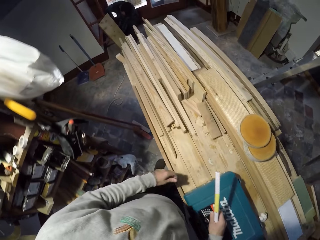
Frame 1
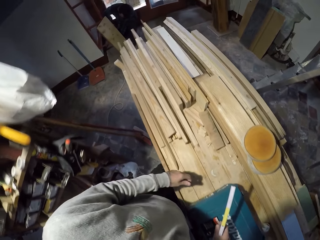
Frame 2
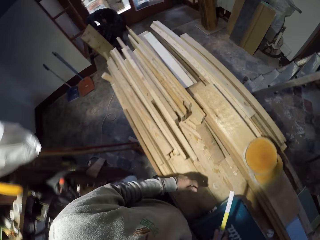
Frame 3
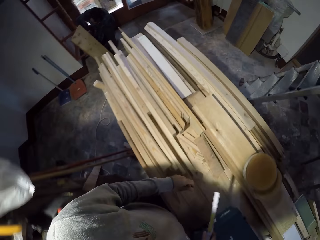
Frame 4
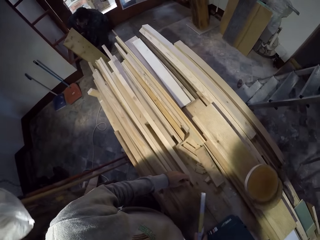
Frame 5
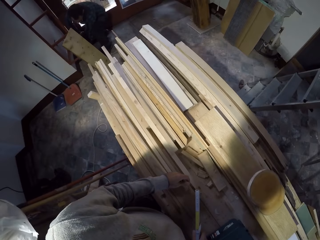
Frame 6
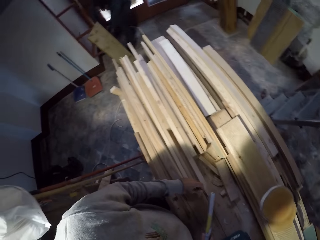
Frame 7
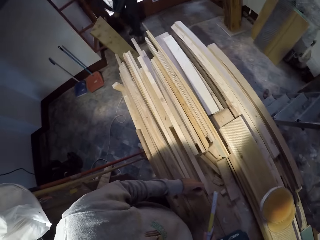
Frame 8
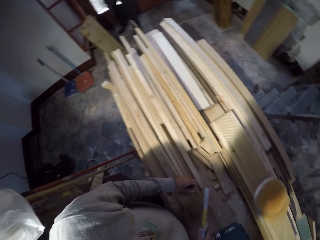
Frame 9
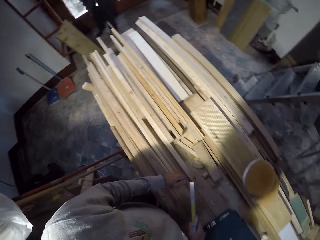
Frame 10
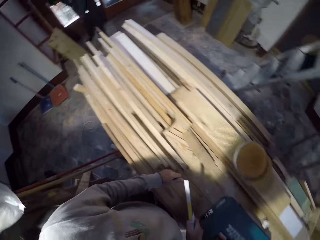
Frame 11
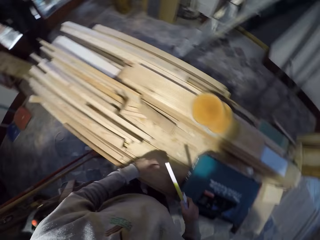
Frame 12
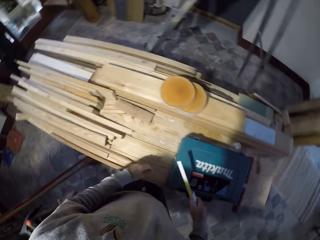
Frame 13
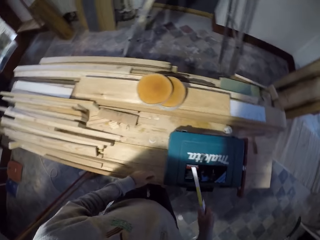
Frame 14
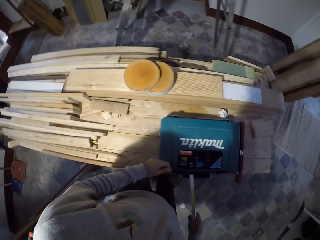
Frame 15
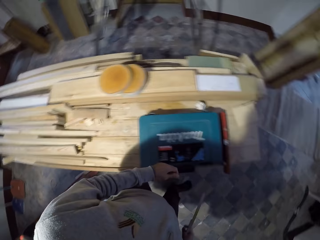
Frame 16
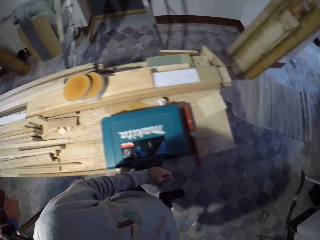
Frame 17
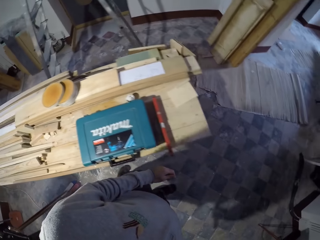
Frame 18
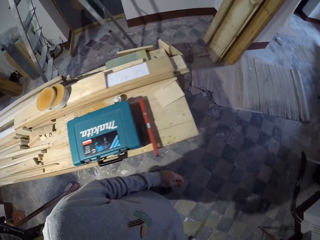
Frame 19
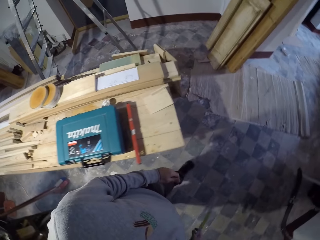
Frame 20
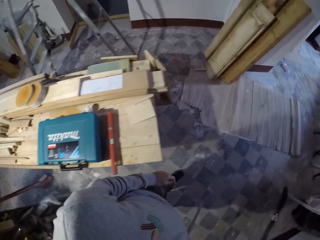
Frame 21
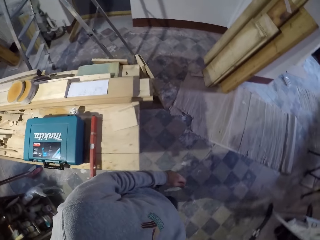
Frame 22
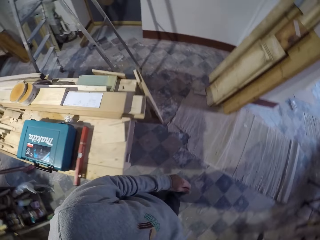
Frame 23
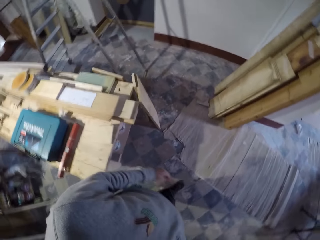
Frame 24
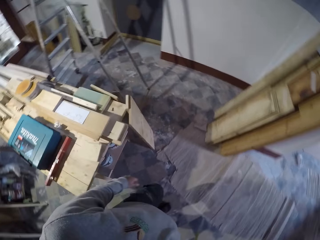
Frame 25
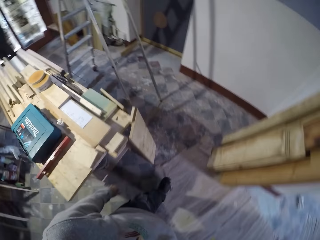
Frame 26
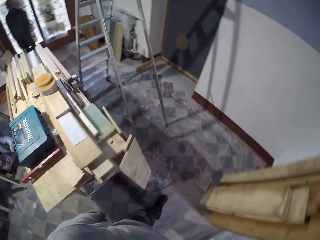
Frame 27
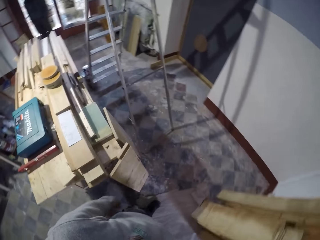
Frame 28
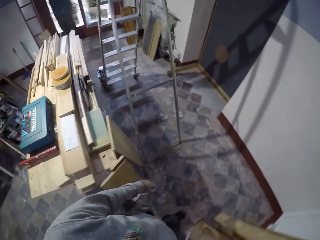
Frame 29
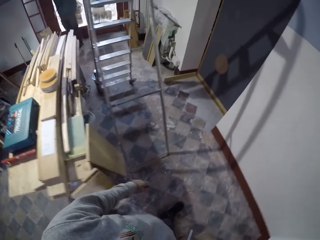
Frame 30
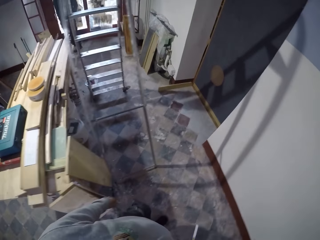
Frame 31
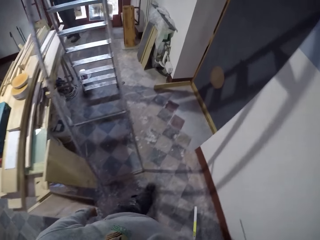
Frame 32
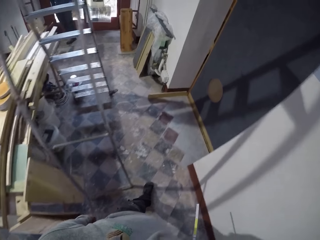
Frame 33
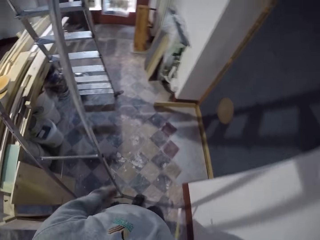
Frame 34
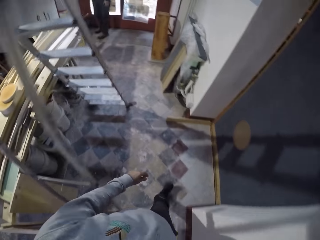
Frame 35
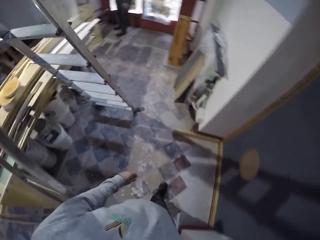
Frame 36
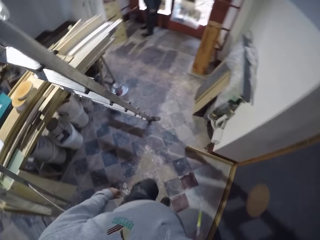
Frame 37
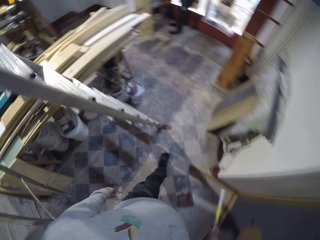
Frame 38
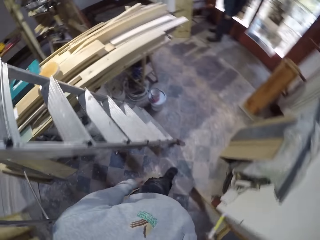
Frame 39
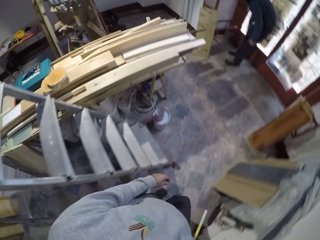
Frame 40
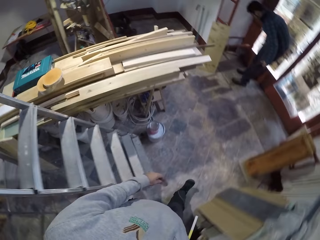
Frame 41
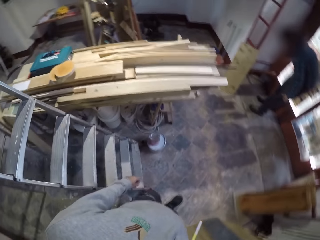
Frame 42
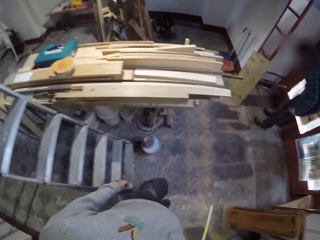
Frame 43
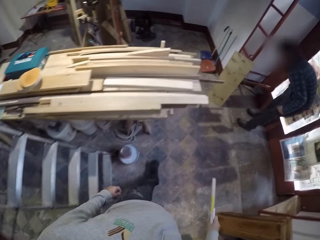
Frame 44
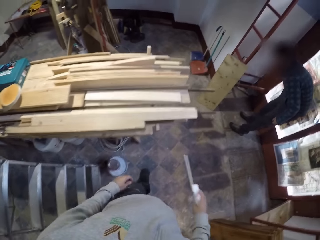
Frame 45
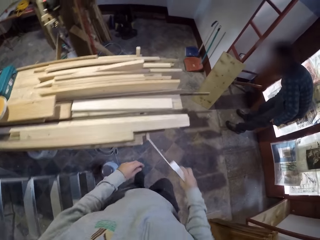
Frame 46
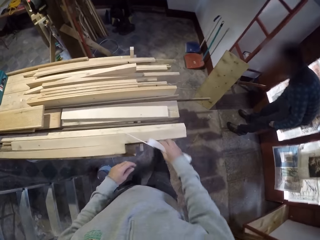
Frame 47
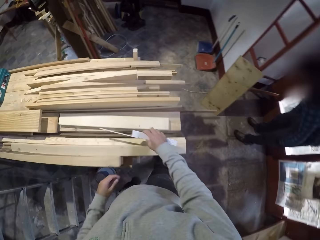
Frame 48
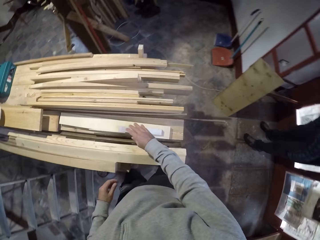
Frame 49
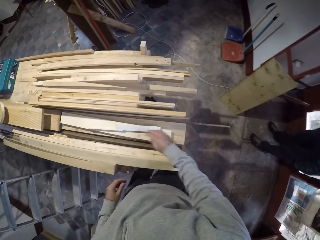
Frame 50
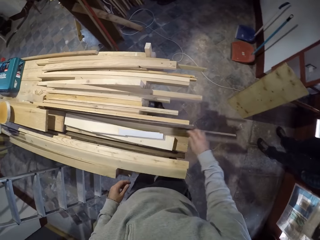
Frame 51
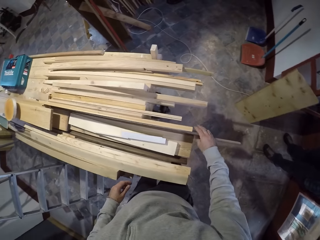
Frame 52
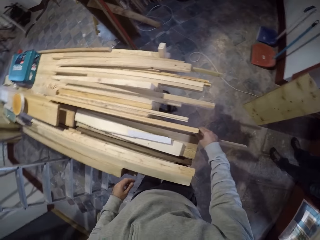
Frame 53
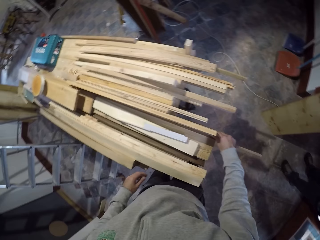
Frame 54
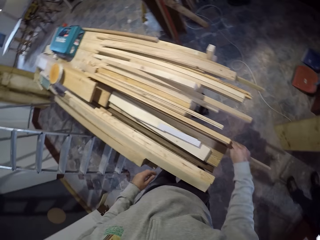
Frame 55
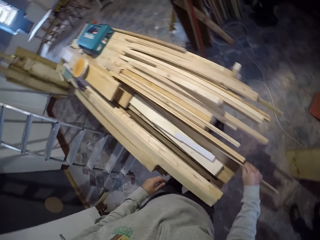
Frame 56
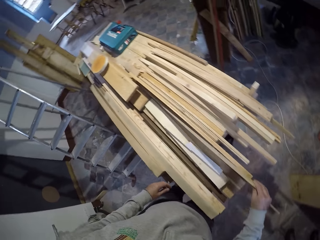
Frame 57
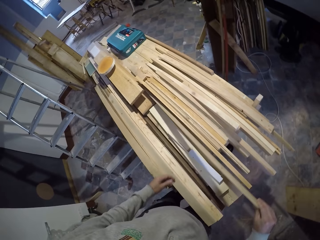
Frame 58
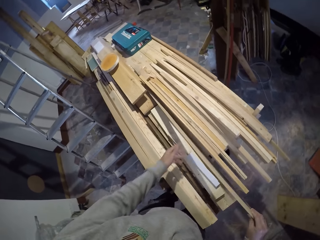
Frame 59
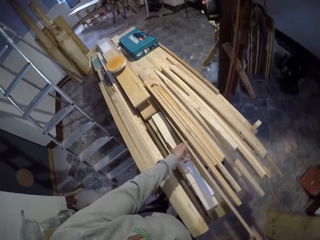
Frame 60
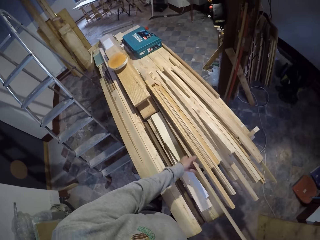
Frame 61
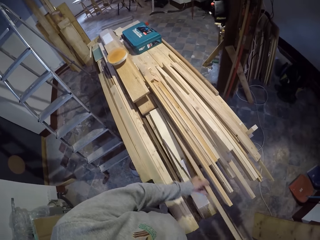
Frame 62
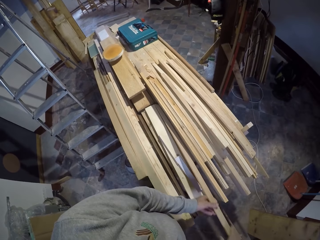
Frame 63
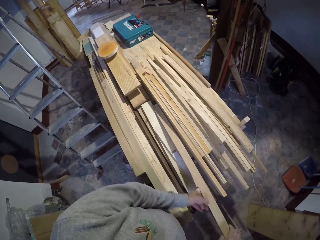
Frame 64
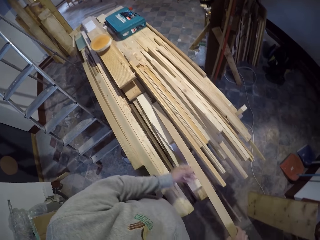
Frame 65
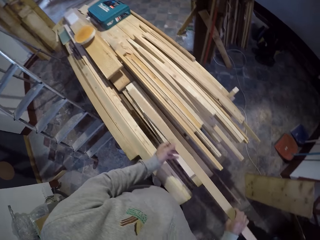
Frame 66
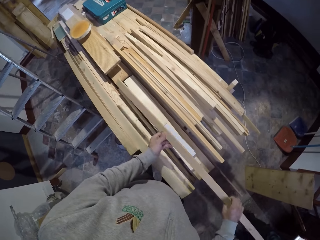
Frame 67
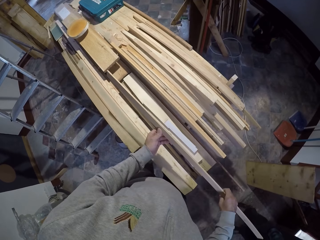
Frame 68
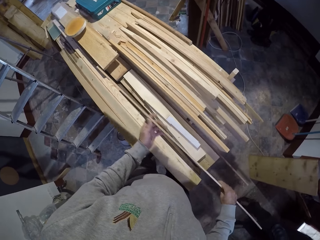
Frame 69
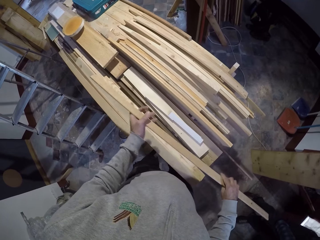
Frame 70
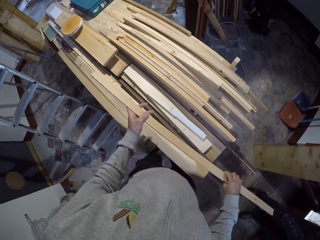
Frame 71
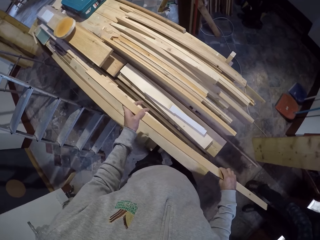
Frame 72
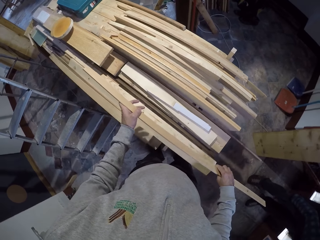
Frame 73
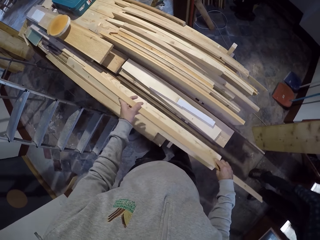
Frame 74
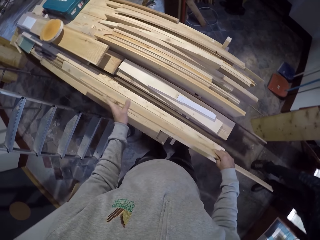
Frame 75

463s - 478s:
The camera wearer looks around. They walk in the room. They put the tape measure on the wood. They pick up the wood.

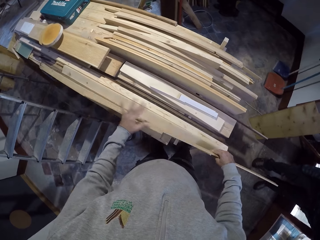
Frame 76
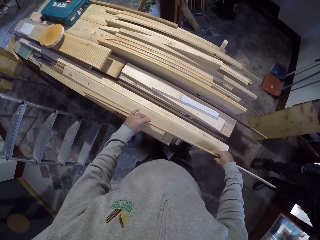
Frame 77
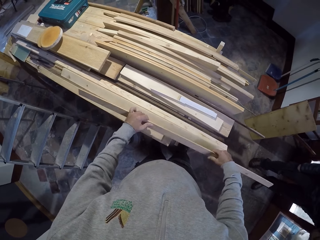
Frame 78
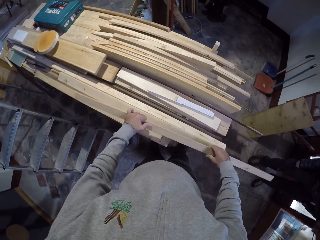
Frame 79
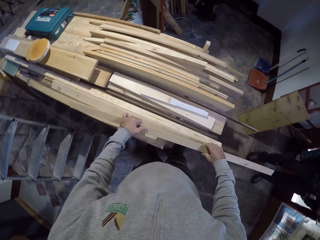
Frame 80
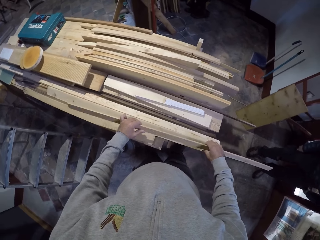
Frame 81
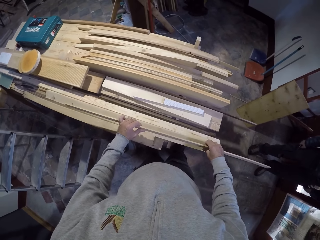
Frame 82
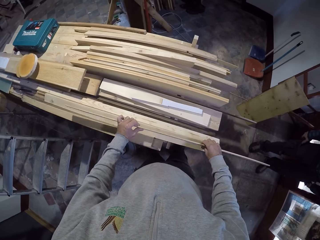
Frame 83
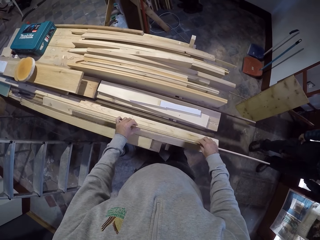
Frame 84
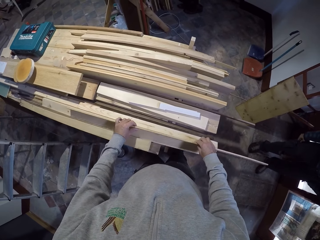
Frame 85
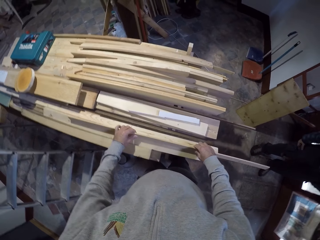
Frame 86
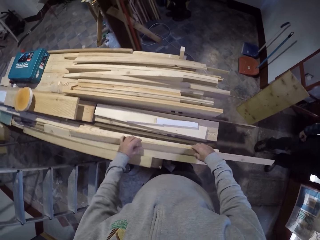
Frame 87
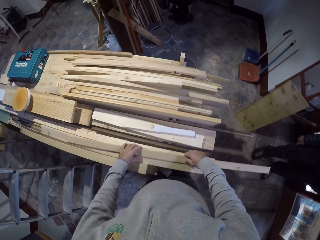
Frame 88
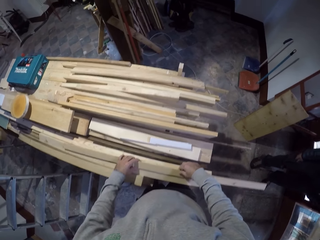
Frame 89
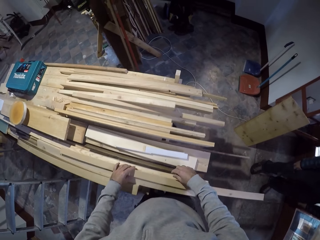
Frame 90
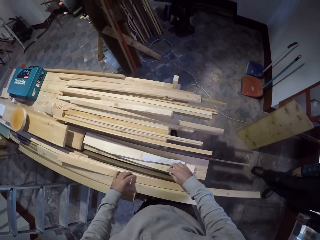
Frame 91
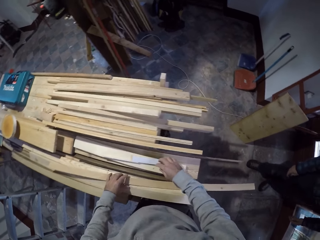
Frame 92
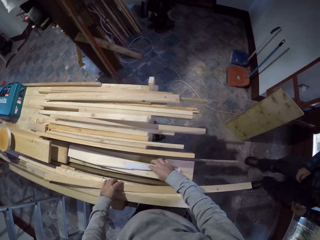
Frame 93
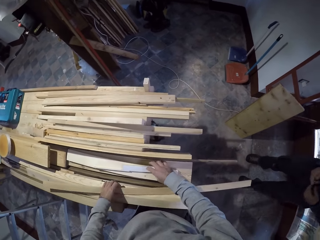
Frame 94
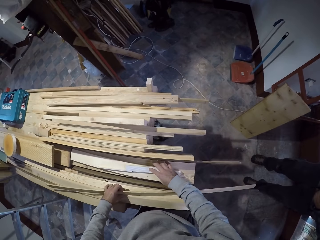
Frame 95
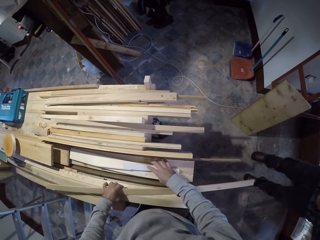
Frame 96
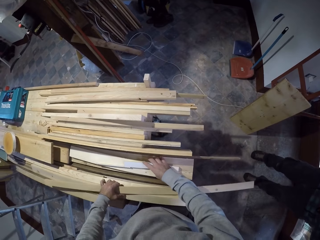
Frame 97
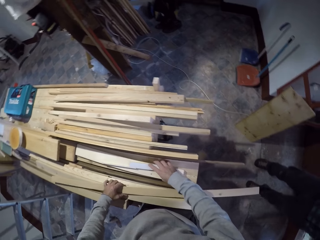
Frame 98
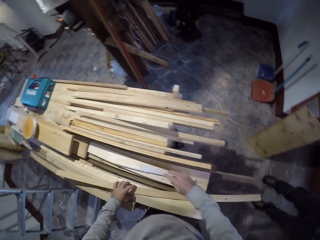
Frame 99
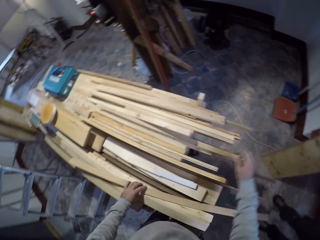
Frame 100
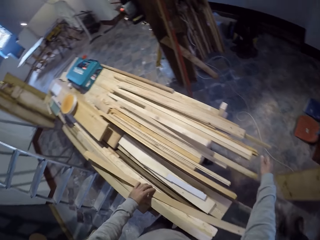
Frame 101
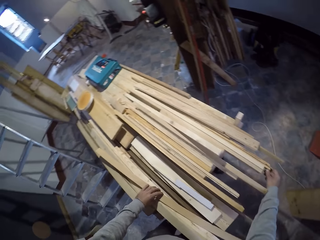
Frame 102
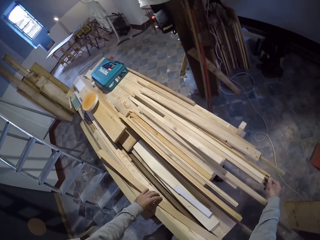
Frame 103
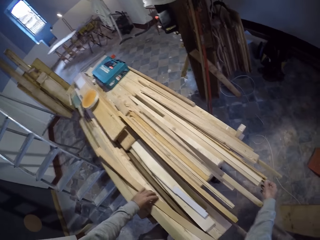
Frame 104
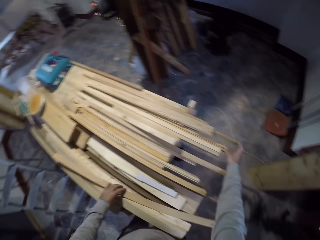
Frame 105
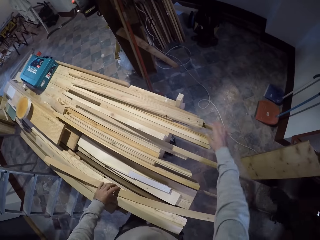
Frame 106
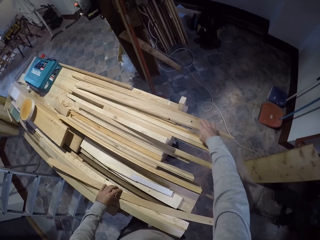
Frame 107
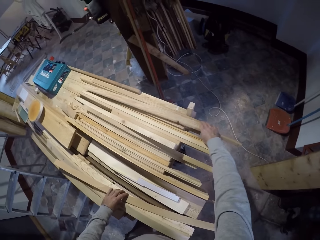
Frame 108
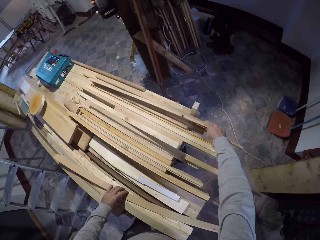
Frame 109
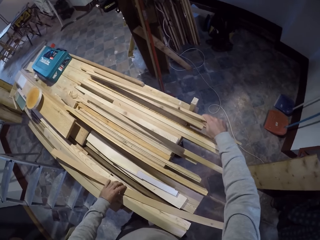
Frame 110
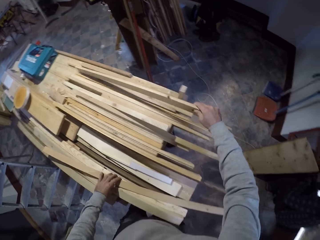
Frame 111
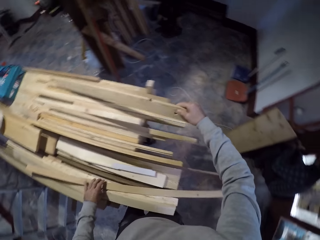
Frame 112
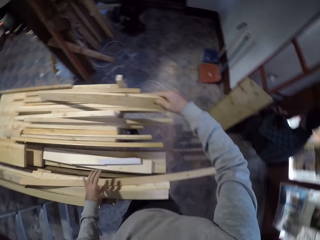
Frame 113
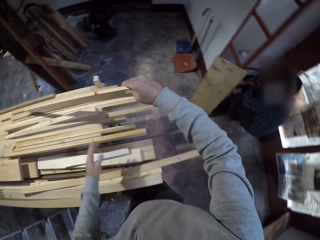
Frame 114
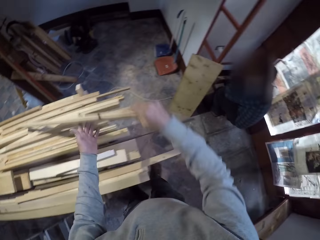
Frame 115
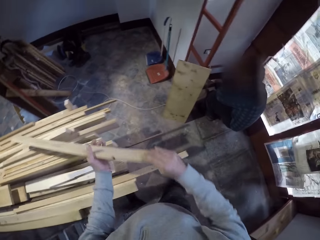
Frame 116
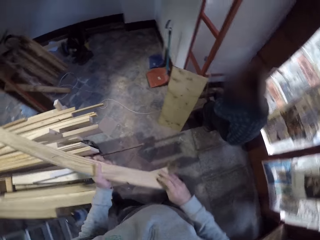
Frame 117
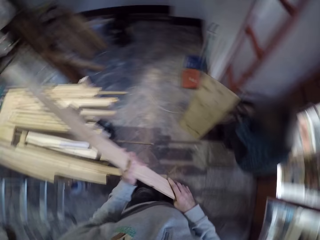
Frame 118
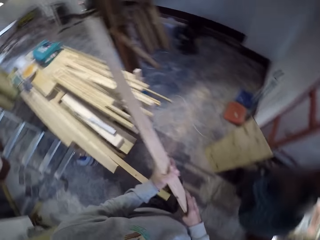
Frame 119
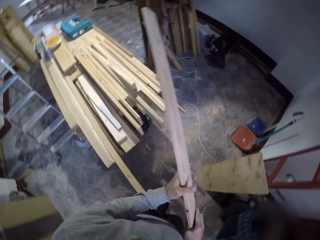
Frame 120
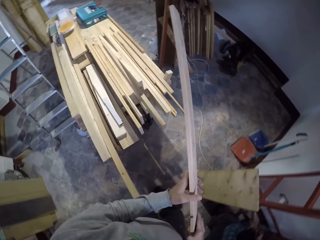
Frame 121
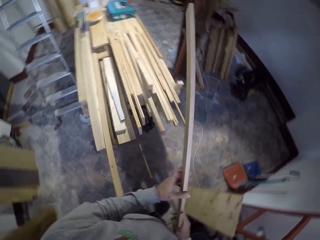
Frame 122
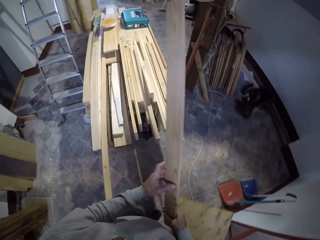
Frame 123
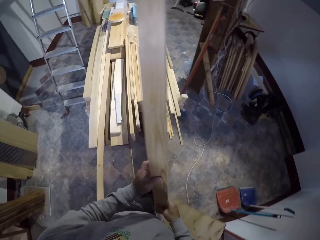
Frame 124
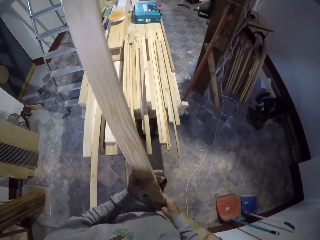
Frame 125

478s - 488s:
The camera wearer puts wood on the wood. They pick up one wood.
